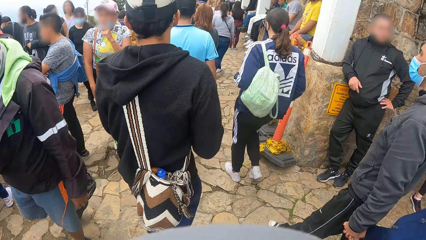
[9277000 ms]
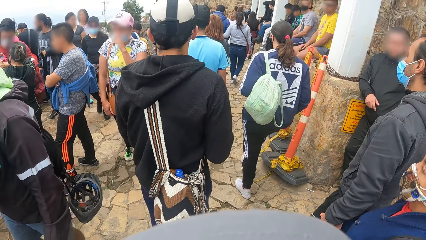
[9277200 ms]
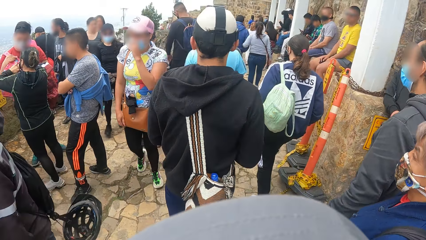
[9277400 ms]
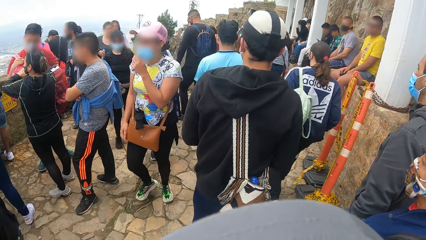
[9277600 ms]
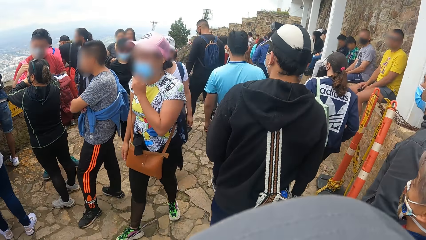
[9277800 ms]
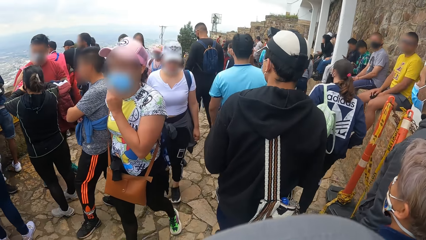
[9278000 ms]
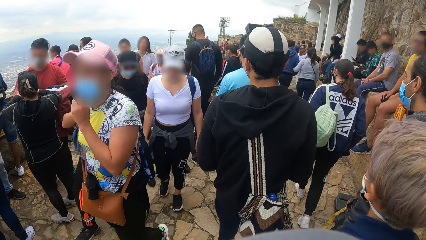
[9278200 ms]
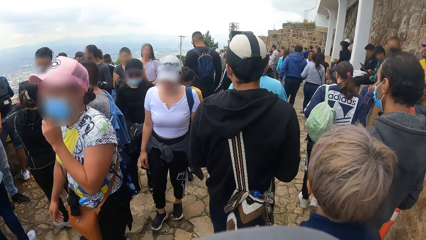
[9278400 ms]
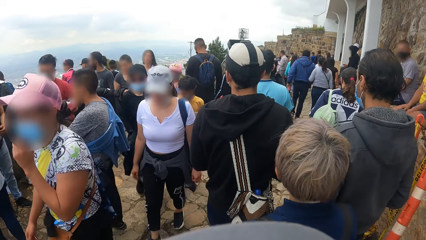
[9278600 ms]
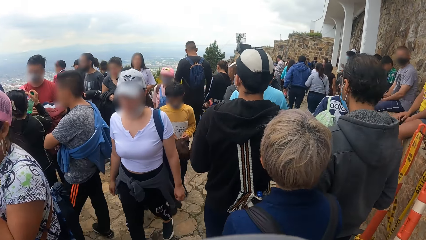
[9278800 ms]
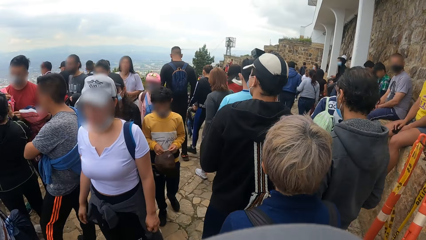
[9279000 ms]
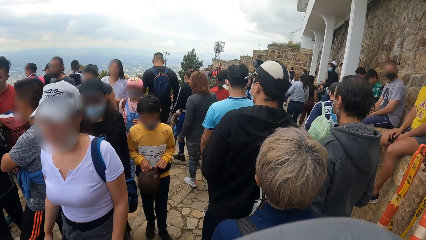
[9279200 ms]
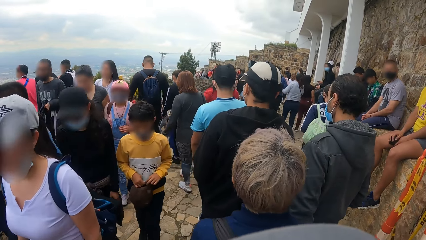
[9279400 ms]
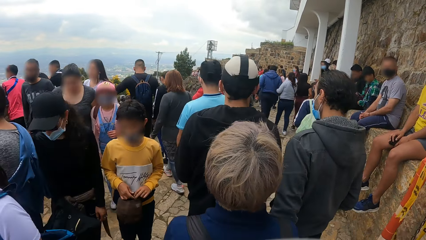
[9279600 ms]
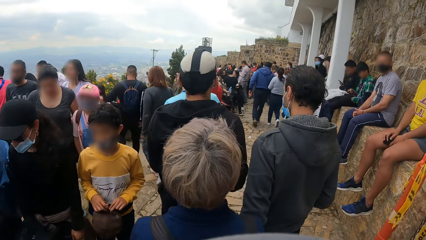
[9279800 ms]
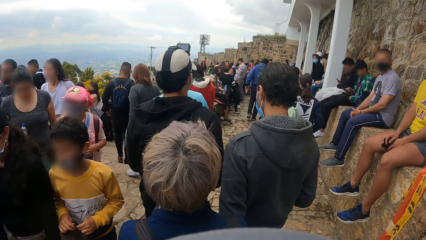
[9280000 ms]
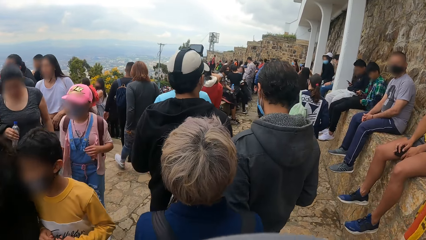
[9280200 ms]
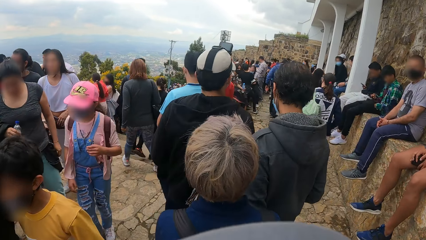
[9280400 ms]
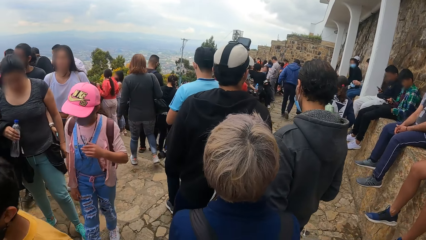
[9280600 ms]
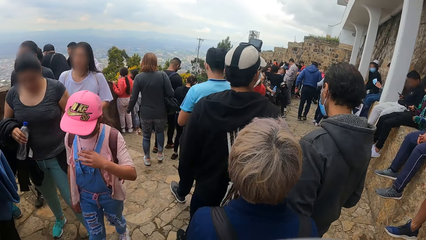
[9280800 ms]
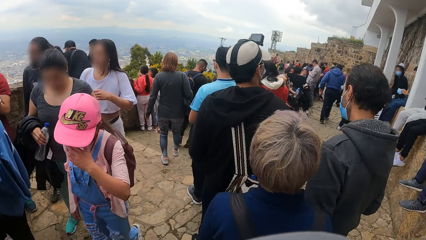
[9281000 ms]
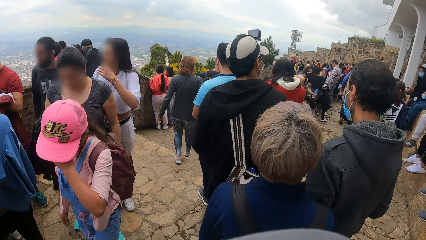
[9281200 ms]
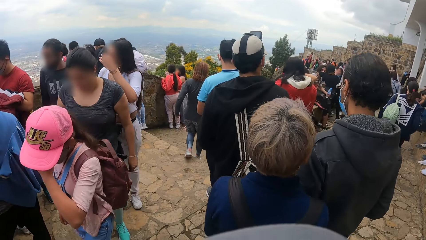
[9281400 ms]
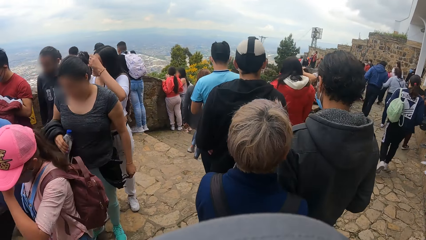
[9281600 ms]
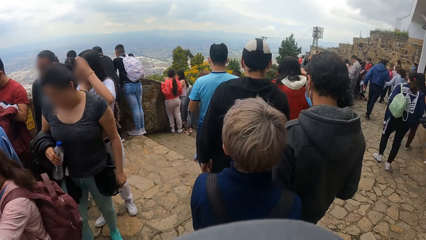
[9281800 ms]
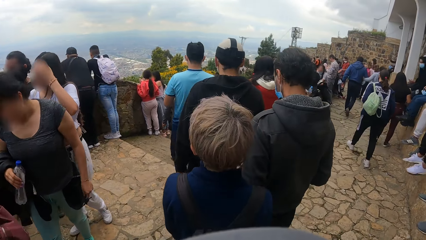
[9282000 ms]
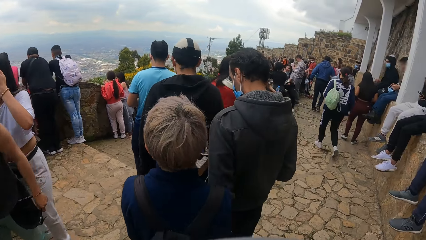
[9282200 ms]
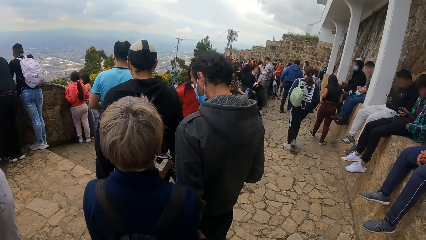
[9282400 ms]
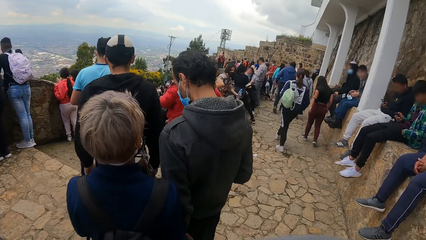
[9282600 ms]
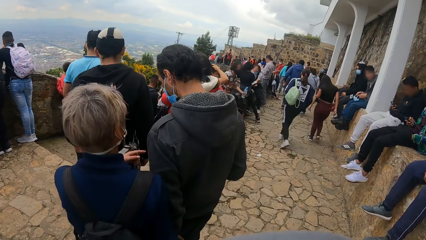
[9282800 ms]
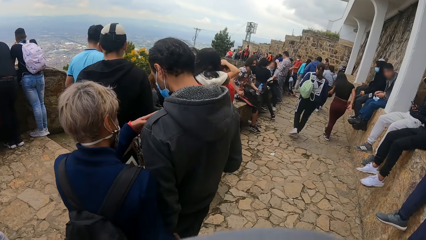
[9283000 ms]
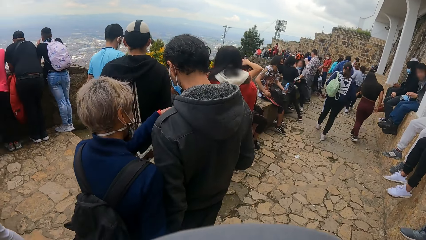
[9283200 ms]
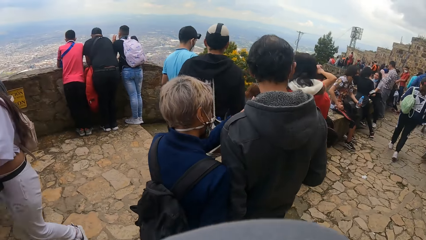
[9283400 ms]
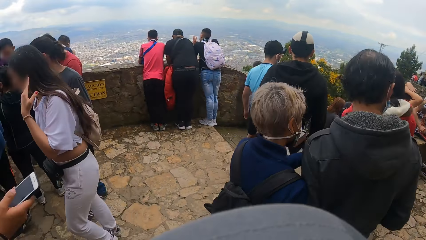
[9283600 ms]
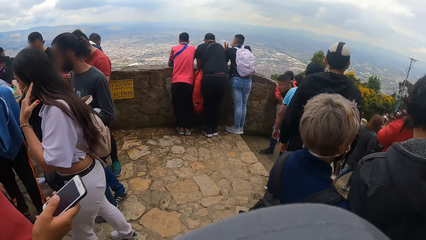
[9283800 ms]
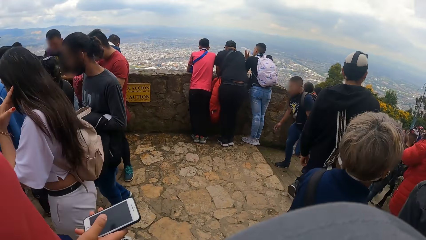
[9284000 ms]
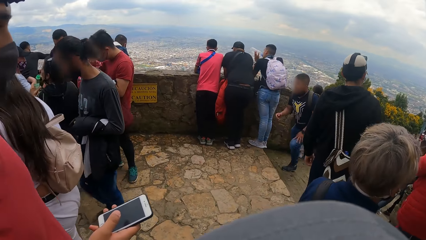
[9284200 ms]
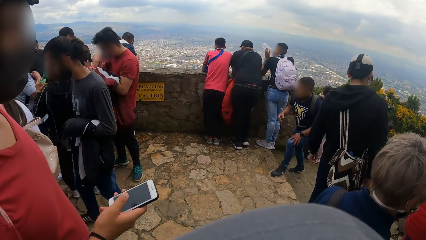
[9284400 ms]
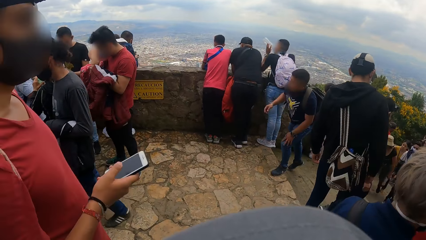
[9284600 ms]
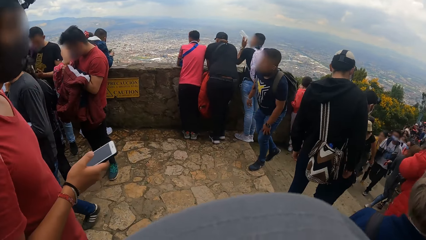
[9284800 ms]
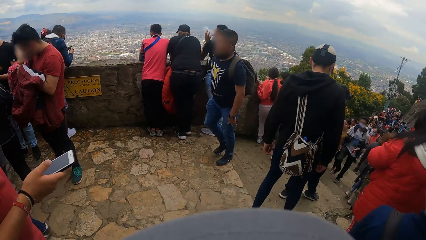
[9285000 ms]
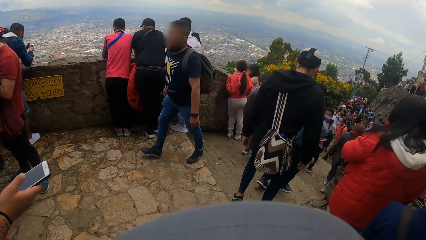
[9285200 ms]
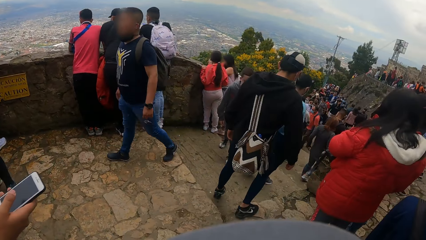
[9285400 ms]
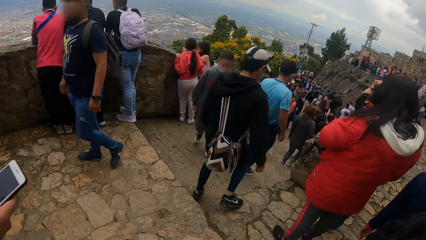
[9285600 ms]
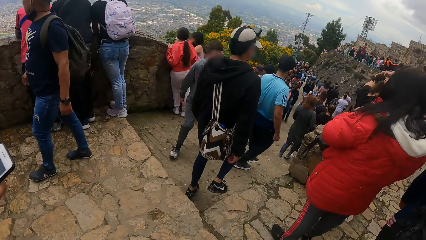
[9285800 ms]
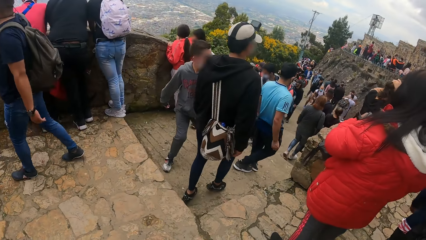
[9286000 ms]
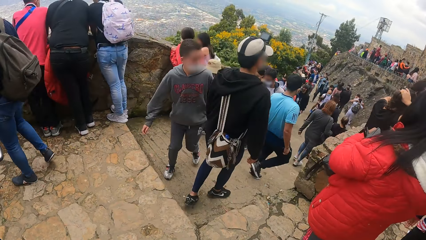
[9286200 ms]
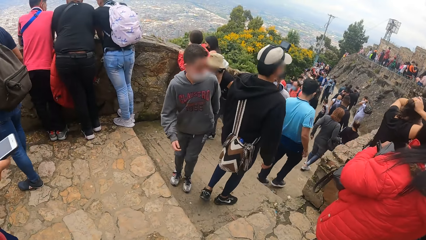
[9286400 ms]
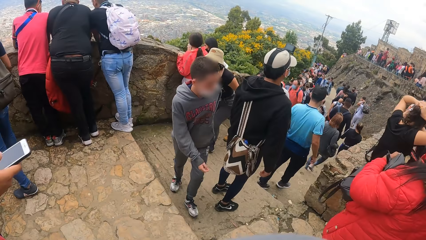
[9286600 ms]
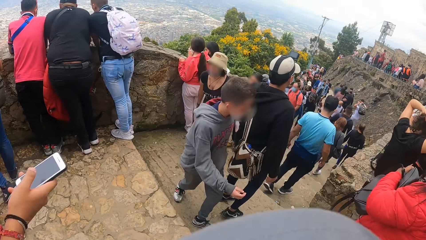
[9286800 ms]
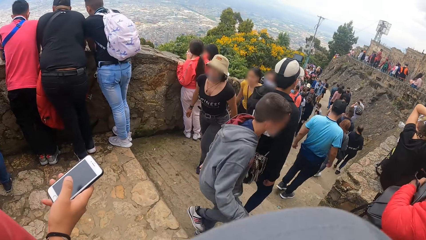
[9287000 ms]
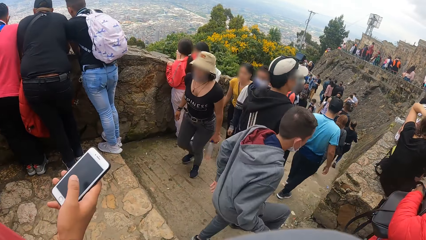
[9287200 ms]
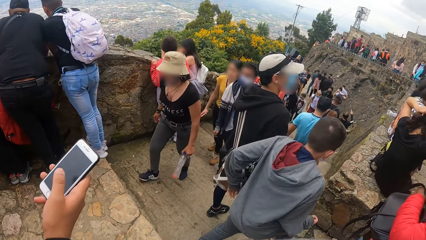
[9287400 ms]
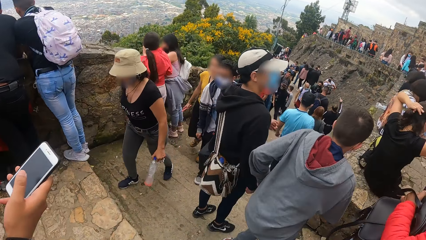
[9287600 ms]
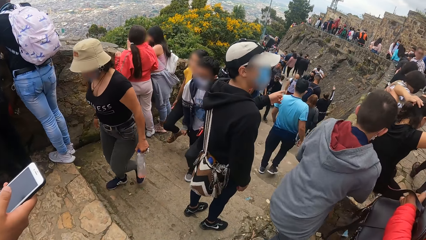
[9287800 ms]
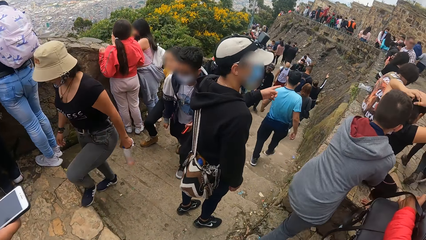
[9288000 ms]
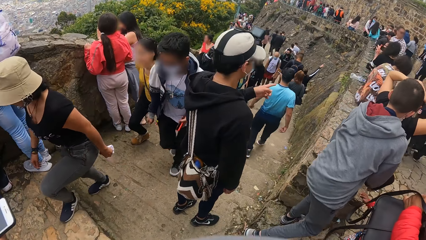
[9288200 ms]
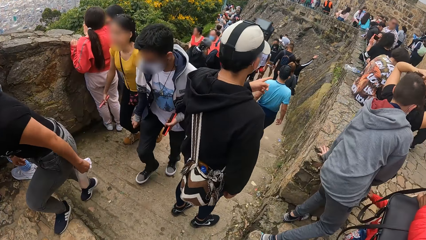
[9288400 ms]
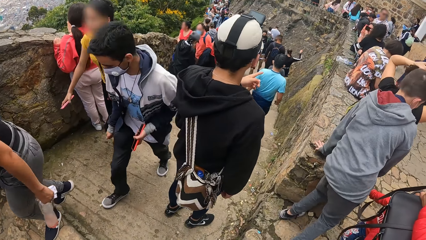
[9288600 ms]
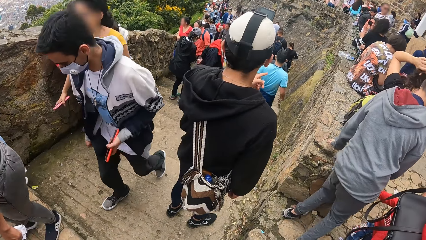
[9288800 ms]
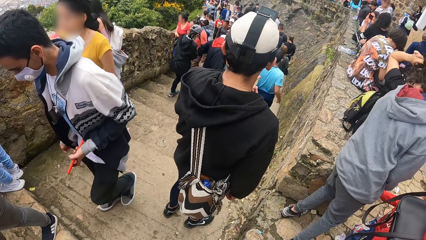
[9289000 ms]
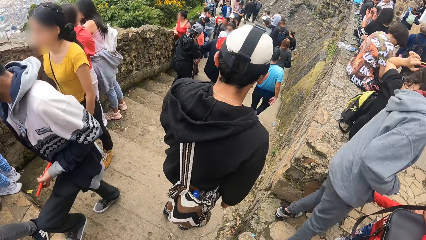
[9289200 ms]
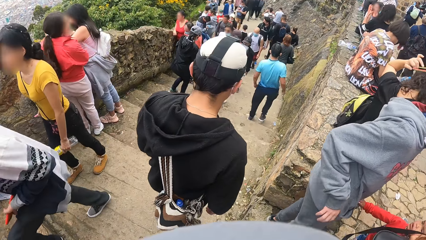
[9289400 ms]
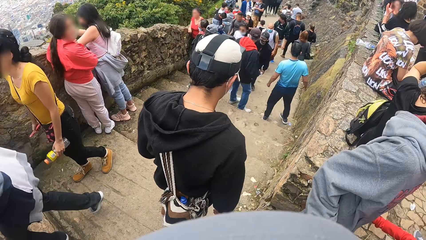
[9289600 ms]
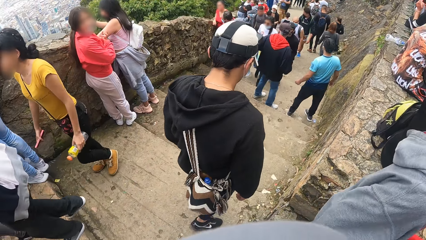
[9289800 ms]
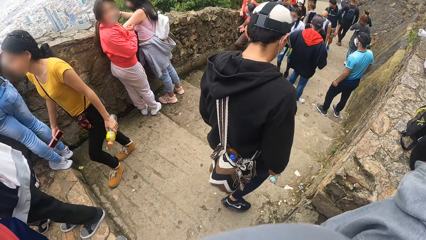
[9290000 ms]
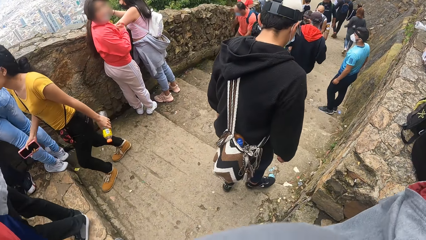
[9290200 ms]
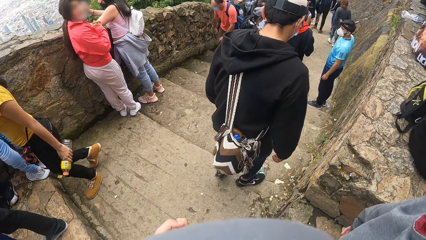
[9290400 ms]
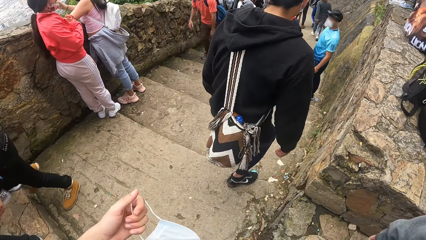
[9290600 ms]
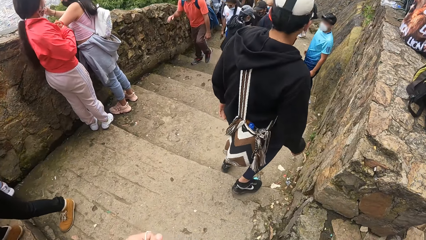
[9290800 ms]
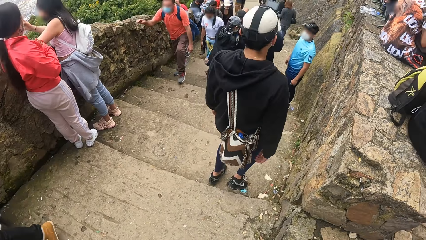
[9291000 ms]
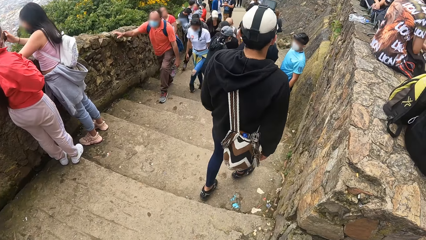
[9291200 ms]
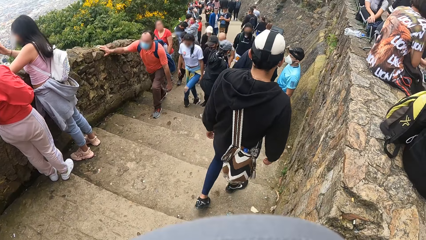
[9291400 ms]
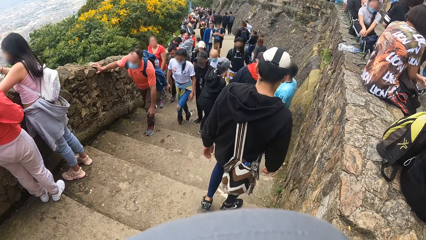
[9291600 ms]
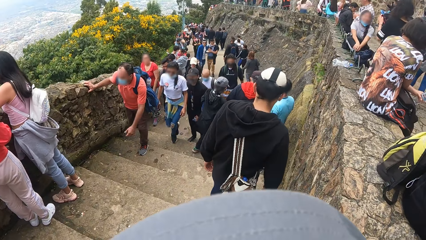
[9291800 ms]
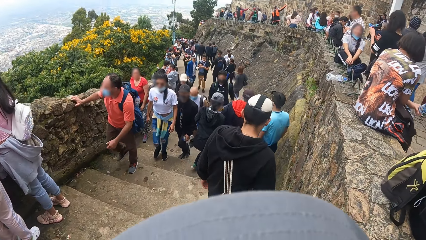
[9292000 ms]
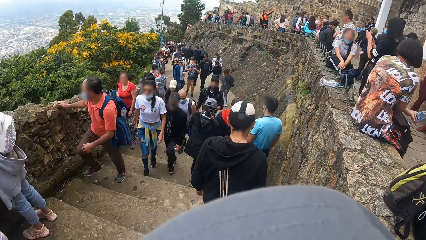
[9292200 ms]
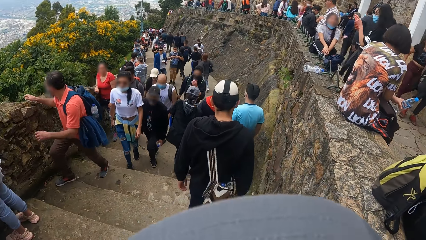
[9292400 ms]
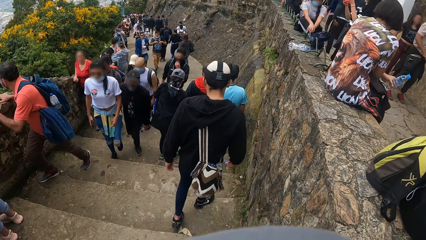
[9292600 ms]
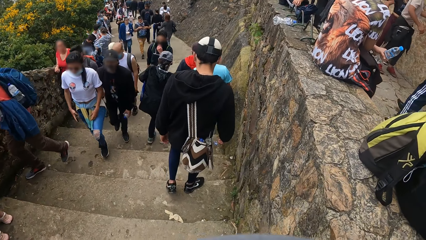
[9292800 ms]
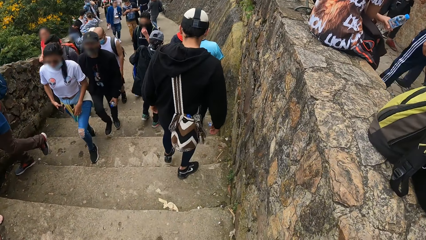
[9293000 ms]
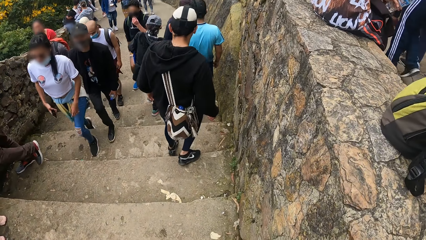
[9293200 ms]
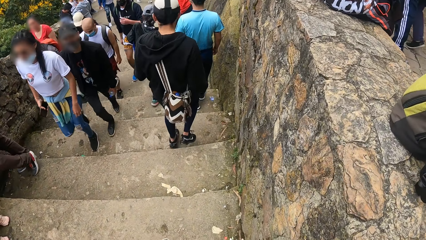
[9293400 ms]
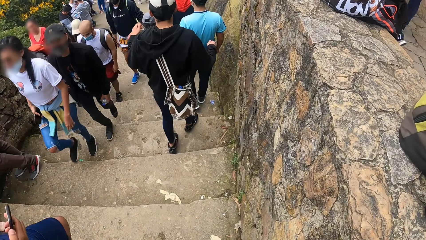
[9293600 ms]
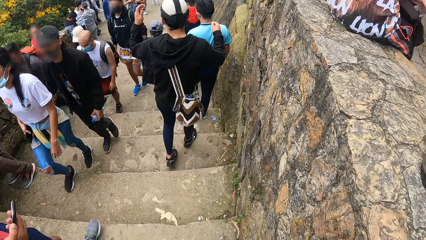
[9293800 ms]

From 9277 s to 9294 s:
The man walks down the stairs with another man. The camera wearer walks down a staircase.
